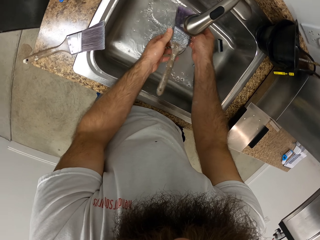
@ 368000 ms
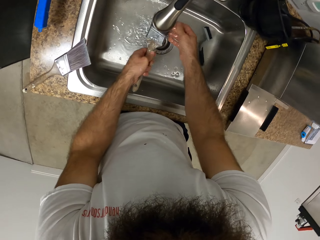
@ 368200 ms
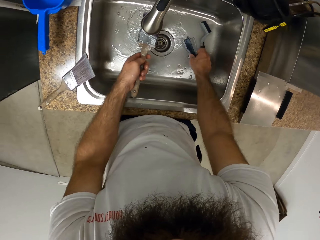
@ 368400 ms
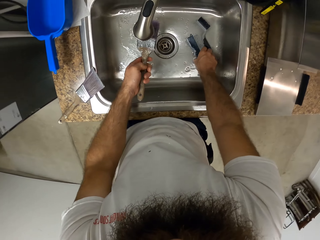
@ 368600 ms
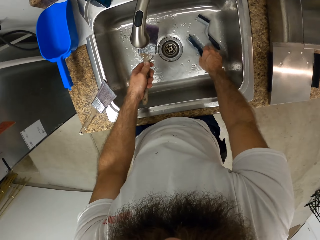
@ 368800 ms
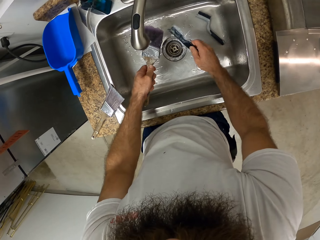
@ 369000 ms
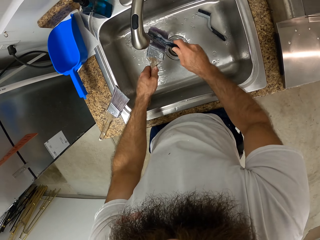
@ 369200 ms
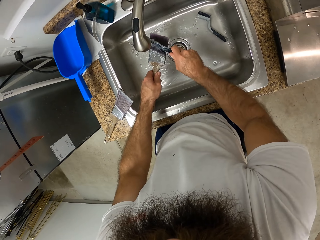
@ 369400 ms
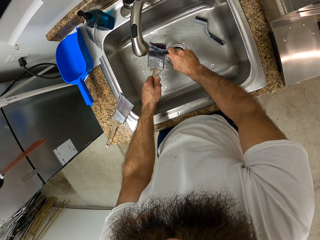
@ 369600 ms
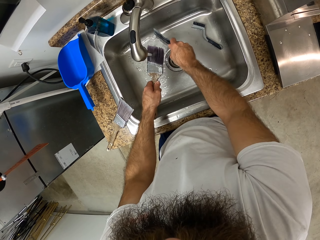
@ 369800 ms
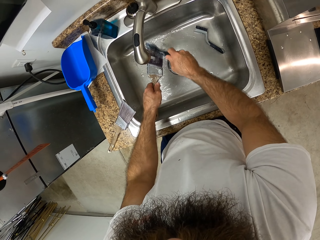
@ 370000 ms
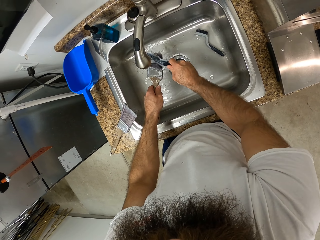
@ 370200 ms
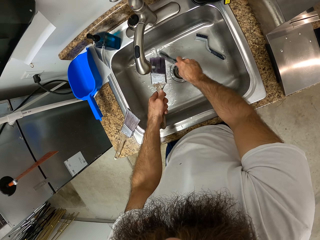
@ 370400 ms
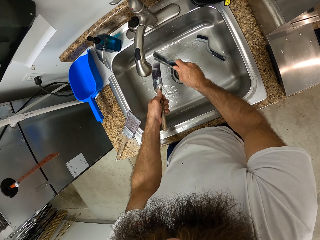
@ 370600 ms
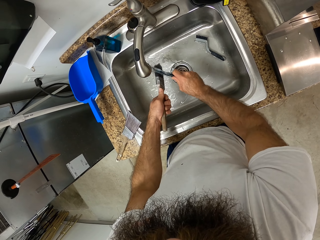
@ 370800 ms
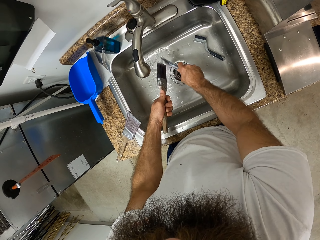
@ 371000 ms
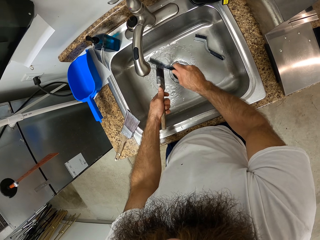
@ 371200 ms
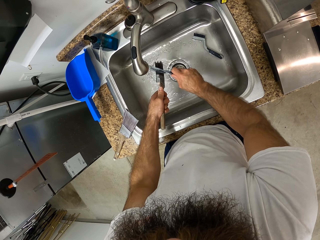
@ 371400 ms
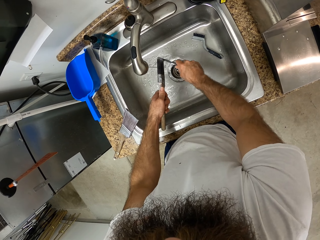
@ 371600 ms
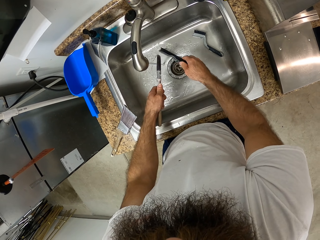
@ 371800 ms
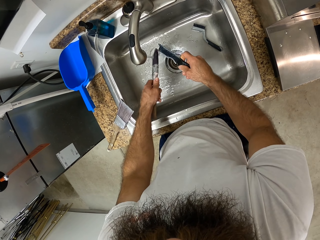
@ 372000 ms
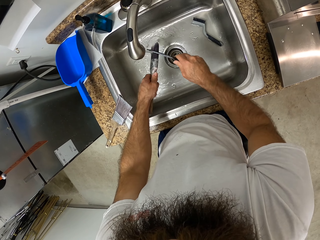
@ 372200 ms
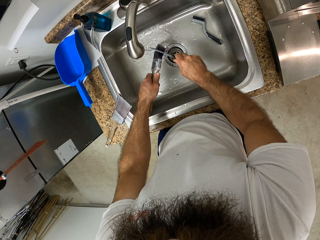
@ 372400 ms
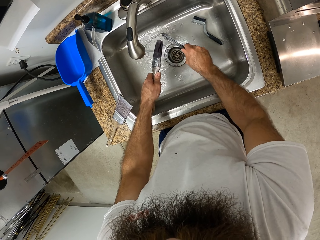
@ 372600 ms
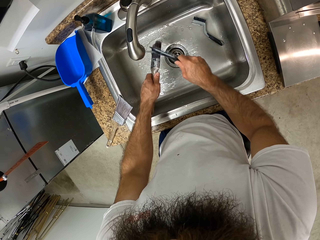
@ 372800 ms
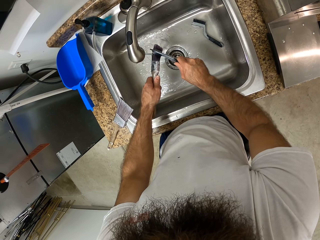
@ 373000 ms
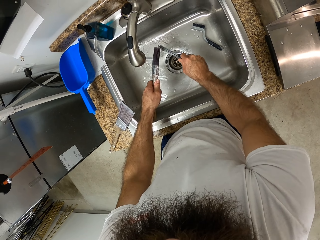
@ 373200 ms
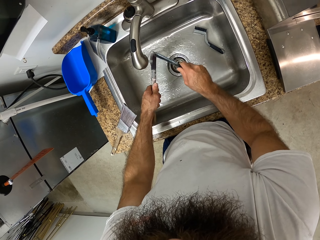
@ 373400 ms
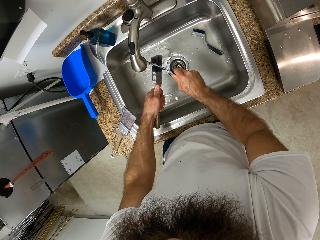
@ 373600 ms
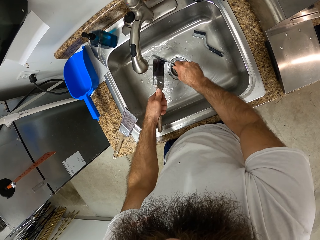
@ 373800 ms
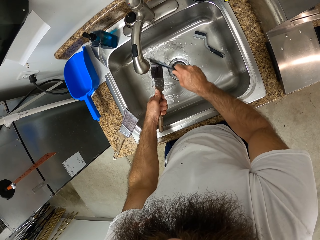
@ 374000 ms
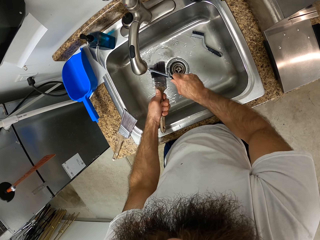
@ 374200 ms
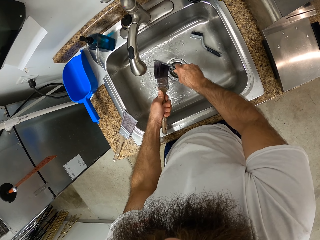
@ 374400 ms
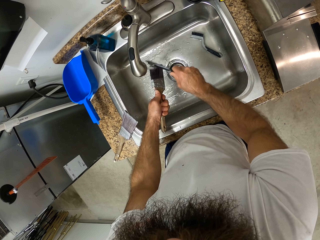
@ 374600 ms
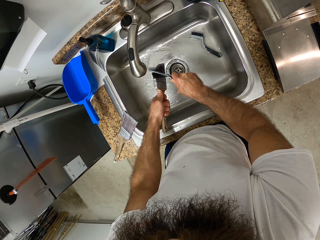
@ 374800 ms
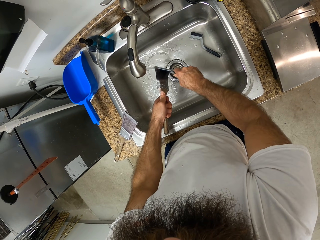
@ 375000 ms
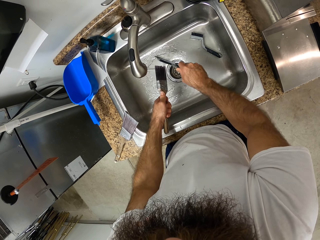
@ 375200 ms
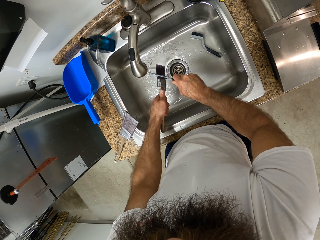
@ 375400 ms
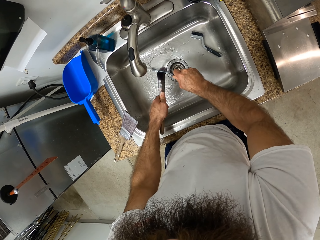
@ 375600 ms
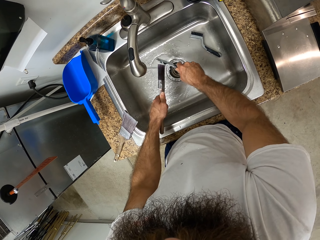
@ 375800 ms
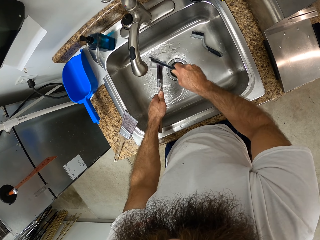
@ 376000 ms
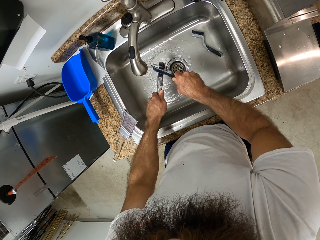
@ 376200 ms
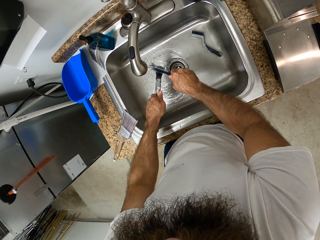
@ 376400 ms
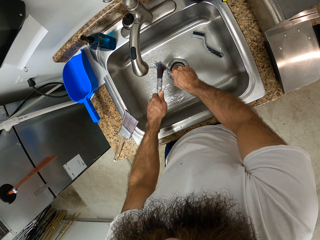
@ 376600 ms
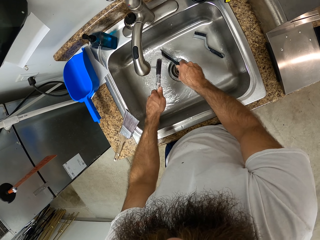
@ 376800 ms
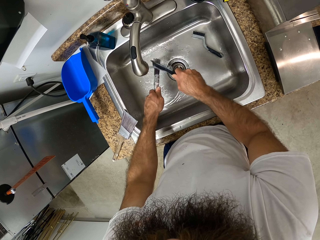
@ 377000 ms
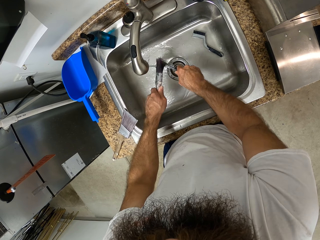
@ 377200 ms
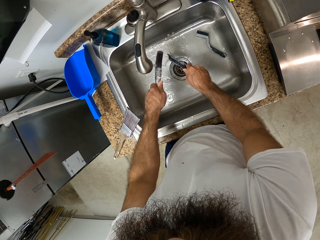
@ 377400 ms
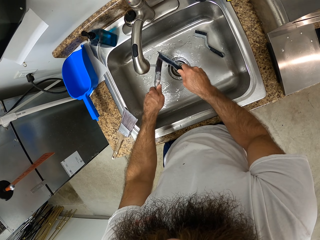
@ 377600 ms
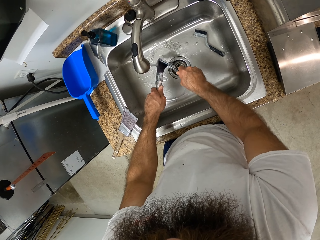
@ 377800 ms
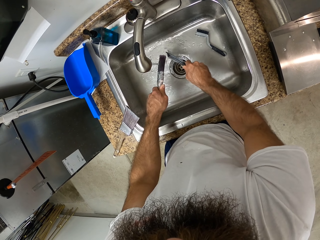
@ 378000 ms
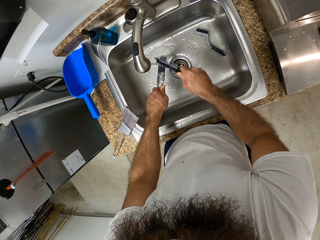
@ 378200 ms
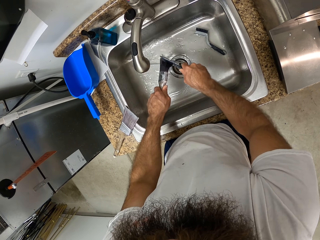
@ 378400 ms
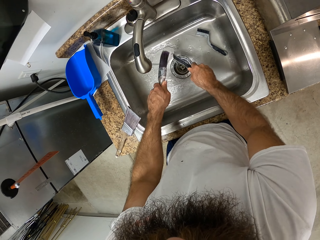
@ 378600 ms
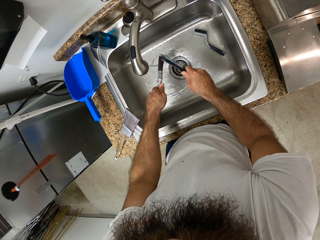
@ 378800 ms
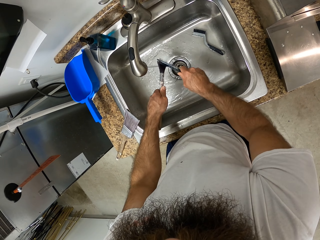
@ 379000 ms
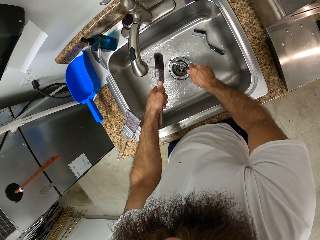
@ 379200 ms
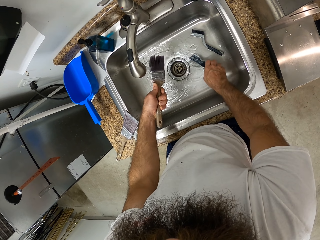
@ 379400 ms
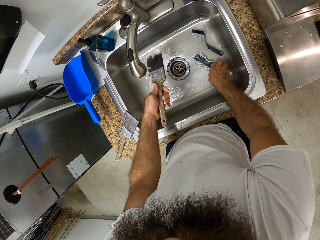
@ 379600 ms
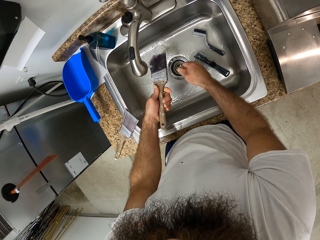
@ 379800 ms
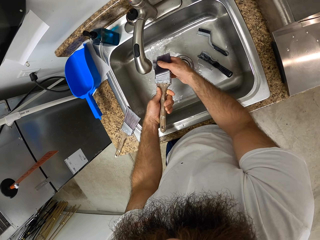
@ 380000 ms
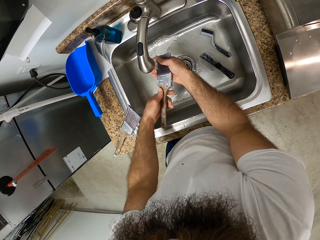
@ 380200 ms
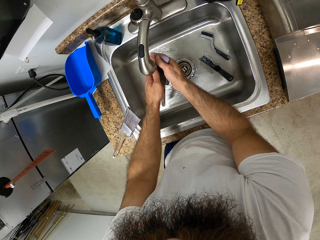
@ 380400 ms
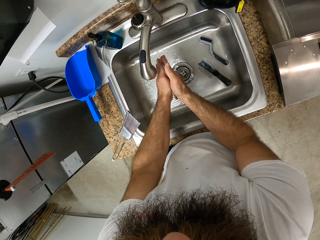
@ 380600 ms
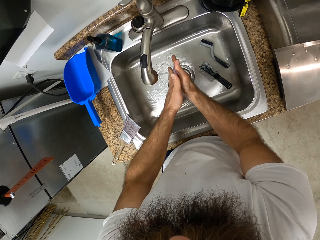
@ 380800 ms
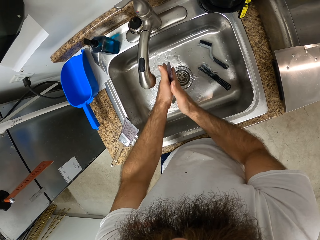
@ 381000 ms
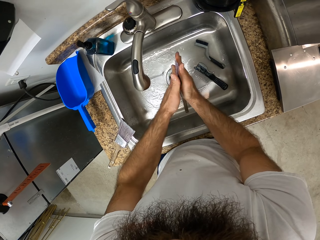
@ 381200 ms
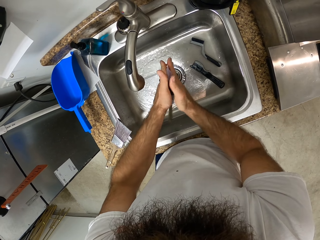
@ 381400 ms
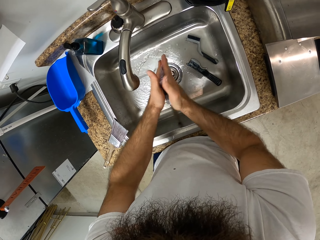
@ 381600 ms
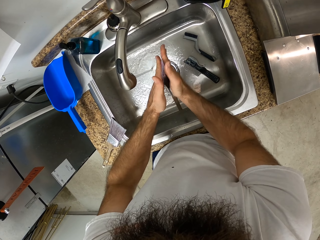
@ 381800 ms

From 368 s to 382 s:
The camera wearer picks up a paintbrush comb from the sink with his right hand. He washes the paintbrush with the paintbrush comb in his right hand. He brushes off the debris from the paint brush. He drops the paintbrush comb in the sink with his right hand. He washes the paintbrush in the sink with his hands. He rubs the brush with the hands.

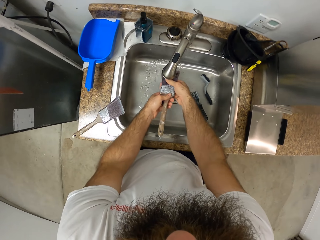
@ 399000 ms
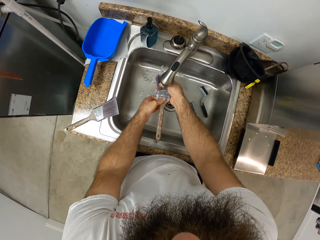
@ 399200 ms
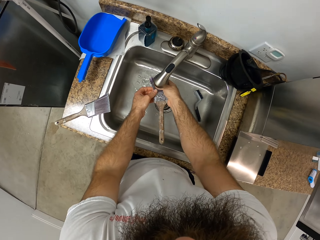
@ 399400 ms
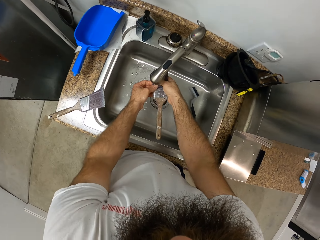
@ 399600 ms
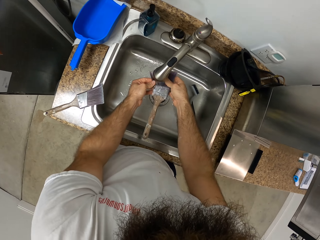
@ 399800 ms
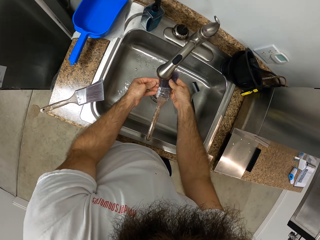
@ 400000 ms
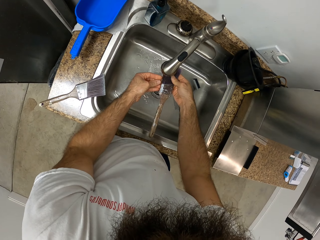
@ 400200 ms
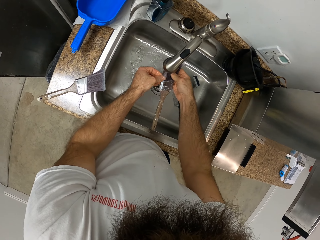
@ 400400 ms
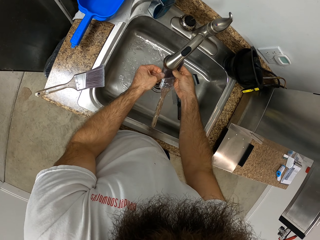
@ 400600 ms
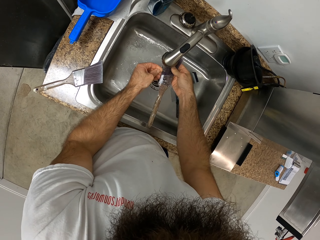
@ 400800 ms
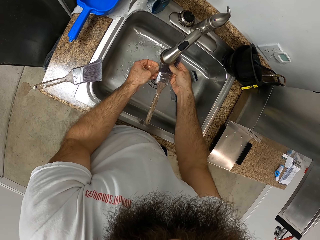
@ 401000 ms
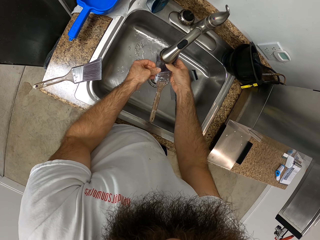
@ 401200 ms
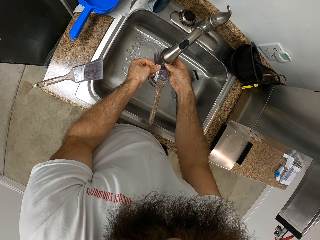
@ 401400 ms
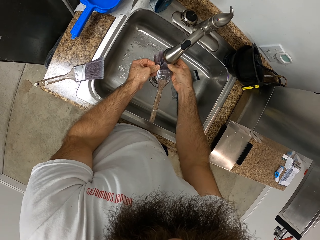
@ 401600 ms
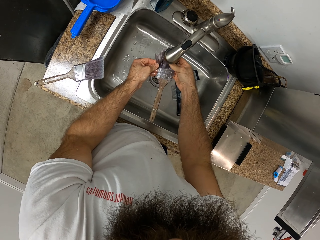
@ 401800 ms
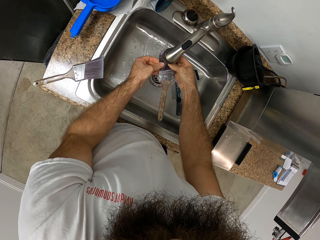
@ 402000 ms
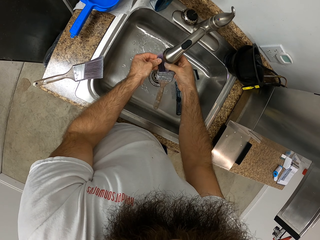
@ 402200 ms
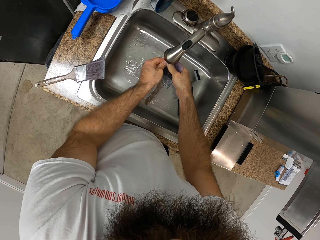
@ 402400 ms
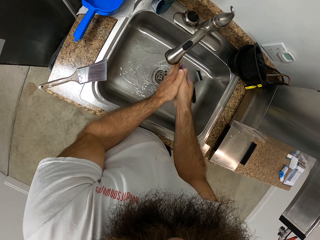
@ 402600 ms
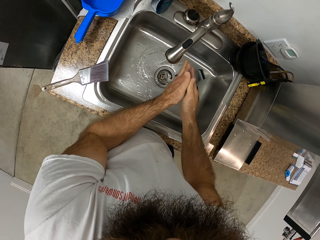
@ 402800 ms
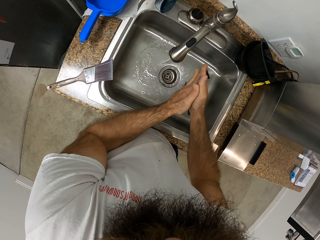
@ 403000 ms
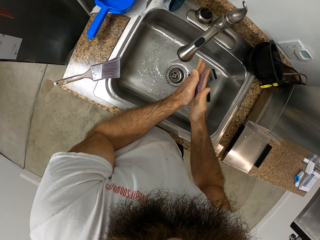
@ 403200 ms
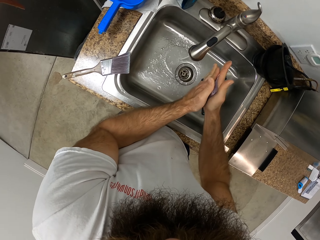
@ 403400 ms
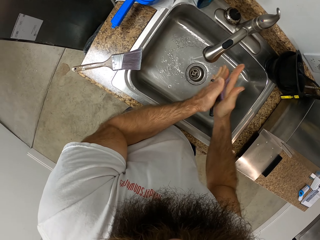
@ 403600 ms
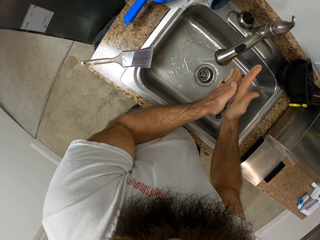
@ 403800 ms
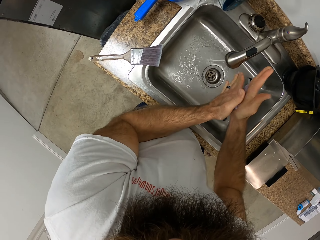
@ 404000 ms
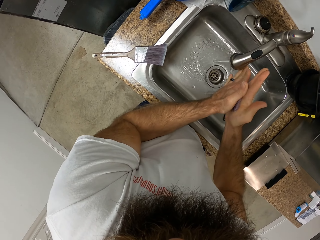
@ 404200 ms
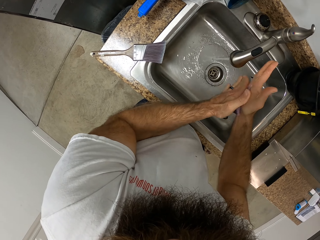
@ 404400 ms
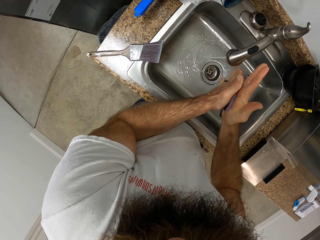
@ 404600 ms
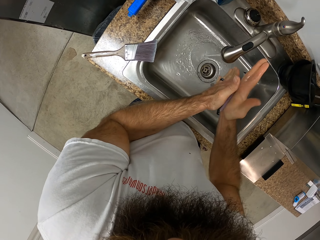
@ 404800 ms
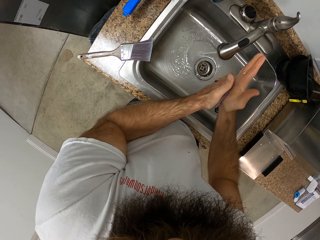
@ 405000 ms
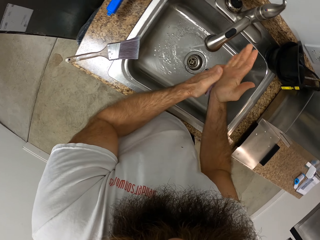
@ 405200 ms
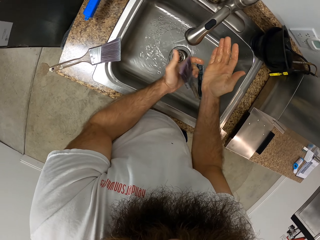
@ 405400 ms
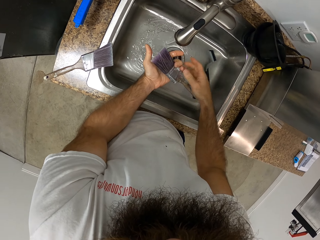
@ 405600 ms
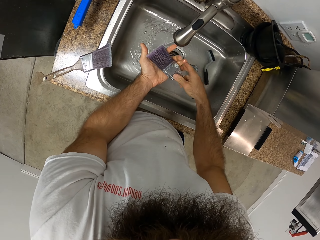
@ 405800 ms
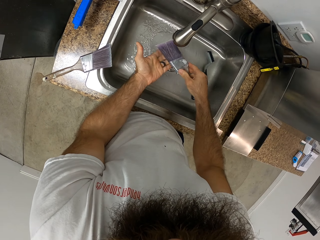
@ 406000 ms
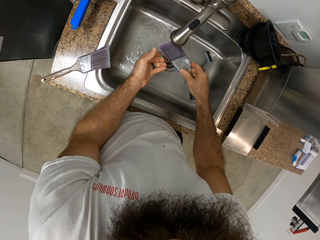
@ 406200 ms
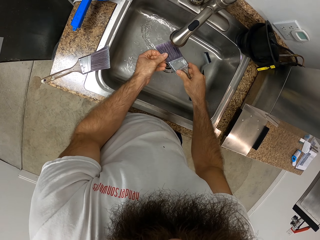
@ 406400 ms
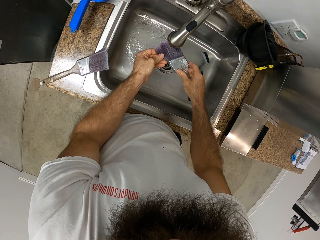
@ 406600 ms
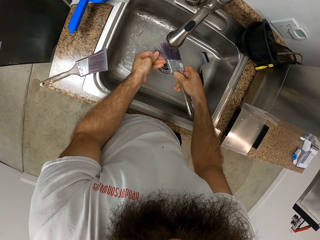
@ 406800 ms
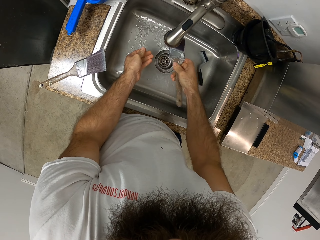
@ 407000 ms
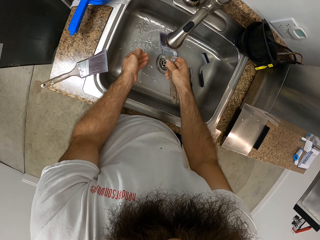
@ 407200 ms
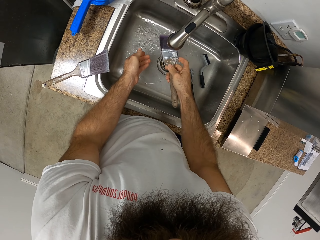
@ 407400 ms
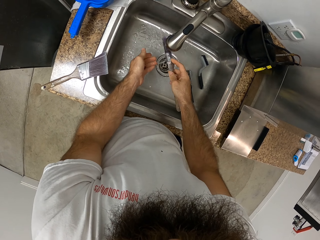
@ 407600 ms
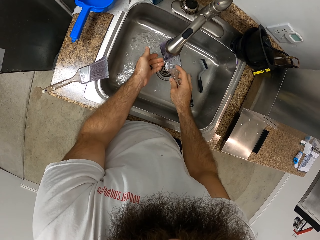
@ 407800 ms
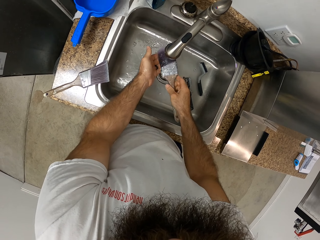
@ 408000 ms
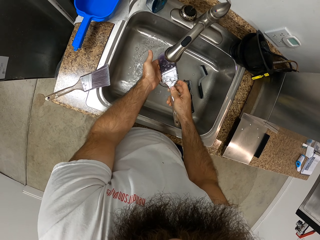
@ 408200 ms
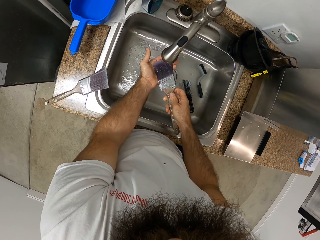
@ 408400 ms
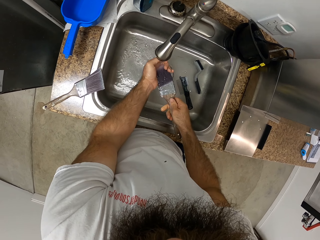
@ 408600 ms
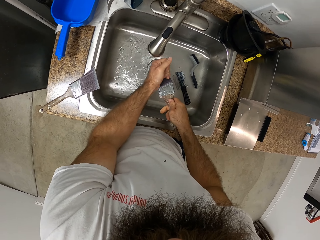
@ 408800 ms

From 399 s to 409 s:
The camera wearer rinses the paint brush with water. They rub the brush bristles with both hands. They rinse the paint brush with water.
